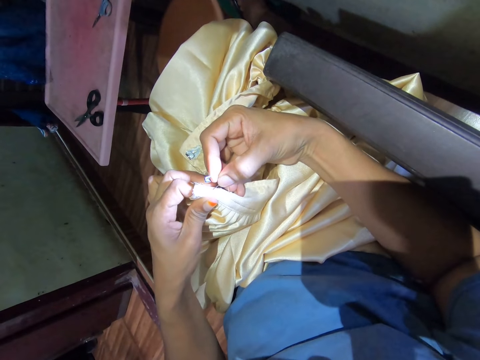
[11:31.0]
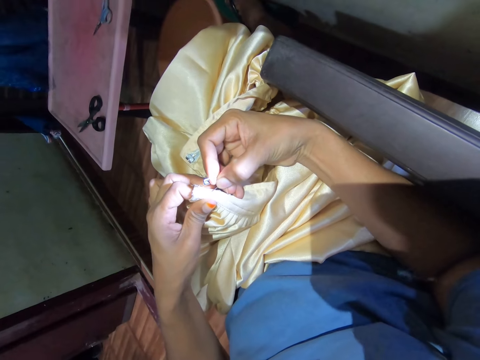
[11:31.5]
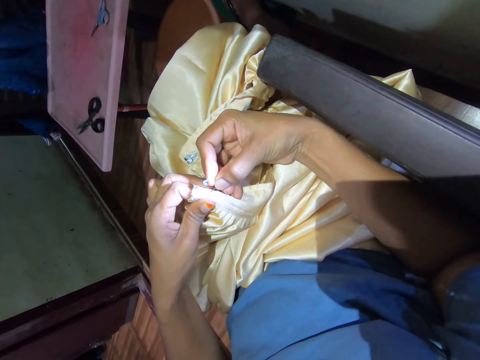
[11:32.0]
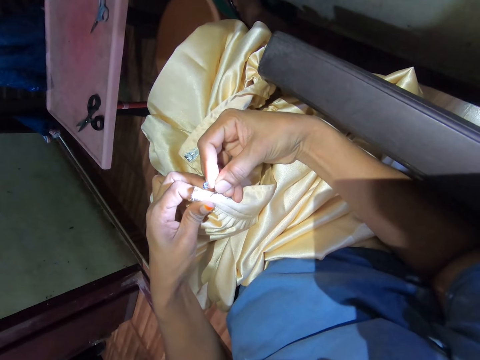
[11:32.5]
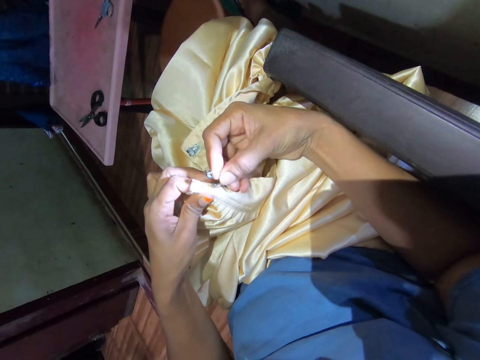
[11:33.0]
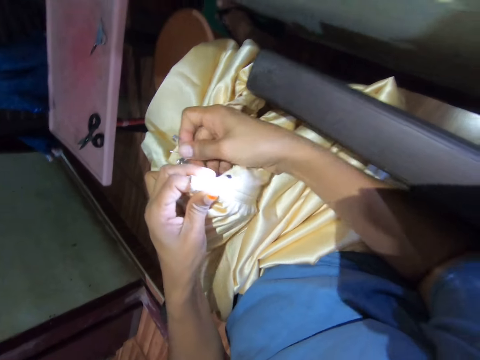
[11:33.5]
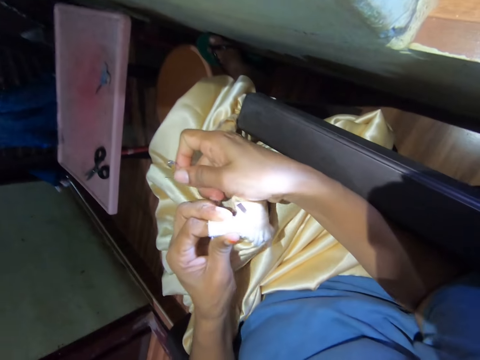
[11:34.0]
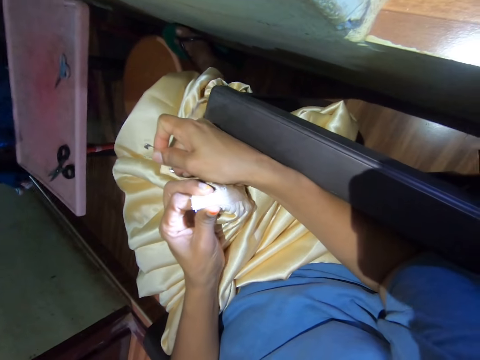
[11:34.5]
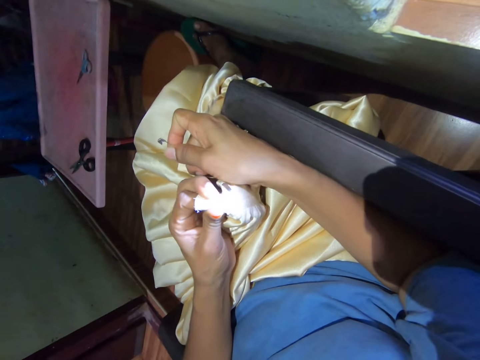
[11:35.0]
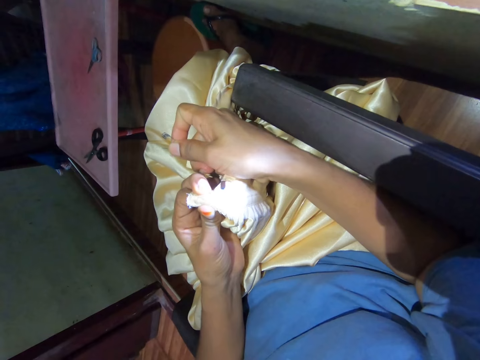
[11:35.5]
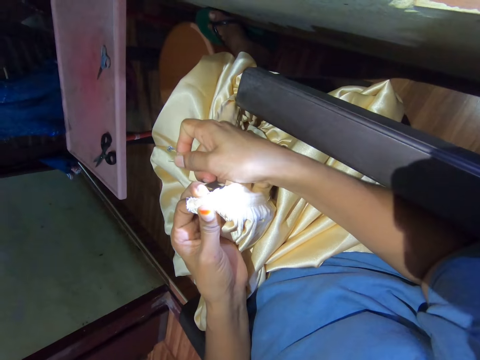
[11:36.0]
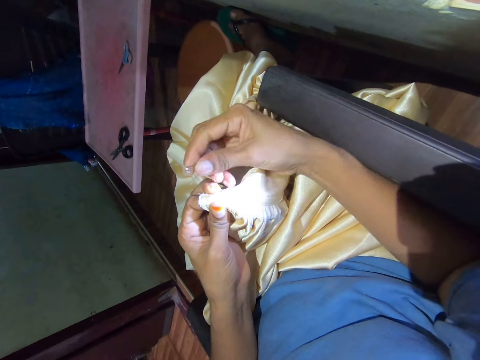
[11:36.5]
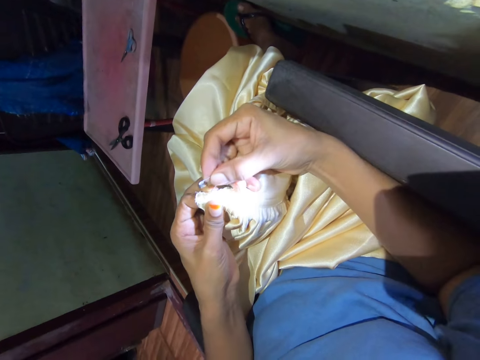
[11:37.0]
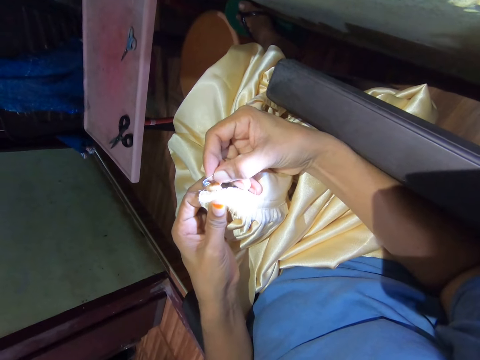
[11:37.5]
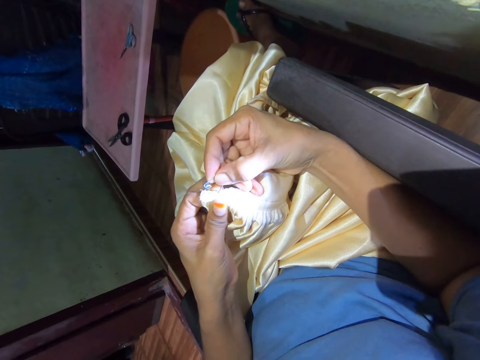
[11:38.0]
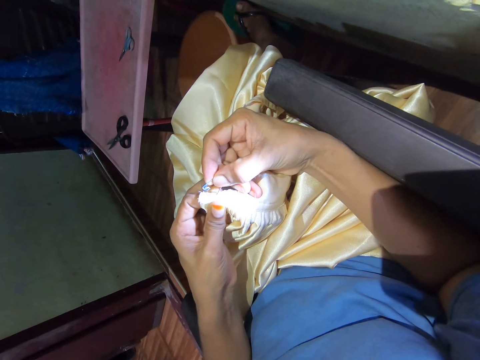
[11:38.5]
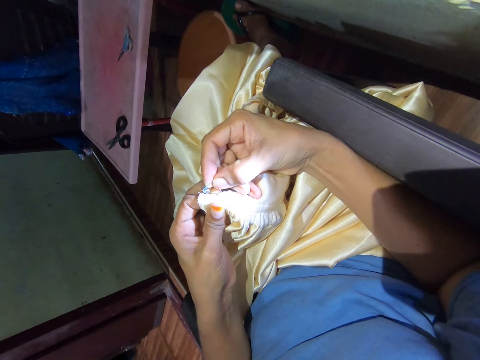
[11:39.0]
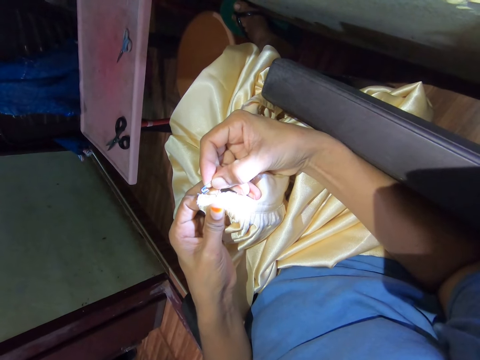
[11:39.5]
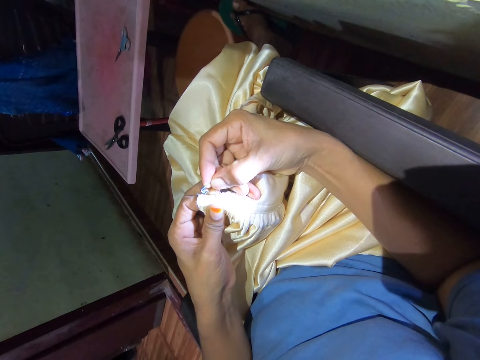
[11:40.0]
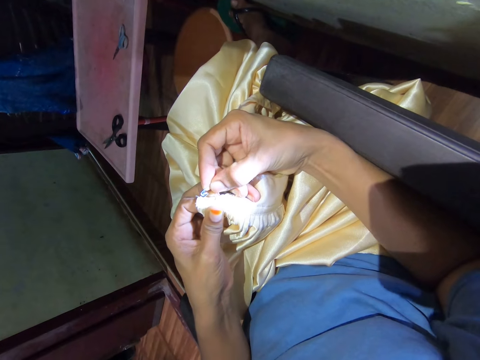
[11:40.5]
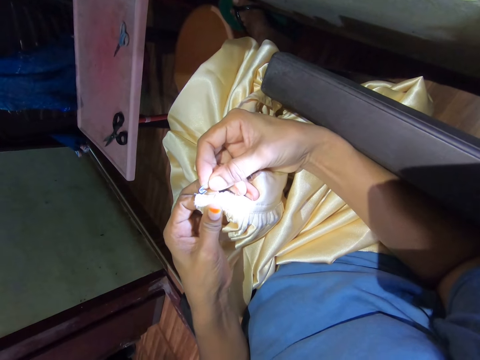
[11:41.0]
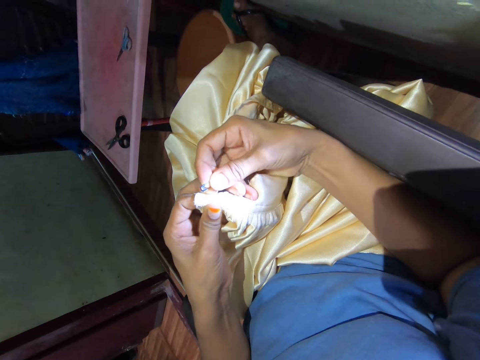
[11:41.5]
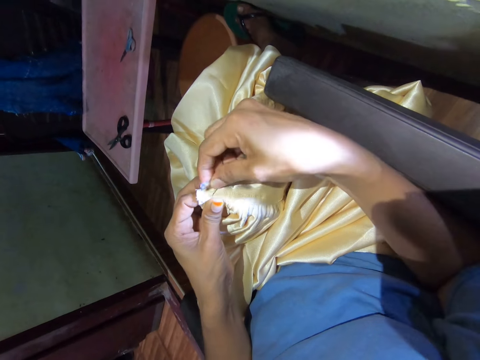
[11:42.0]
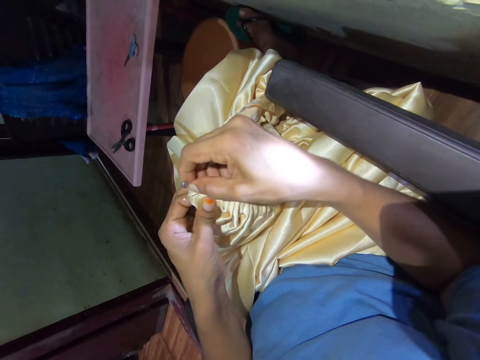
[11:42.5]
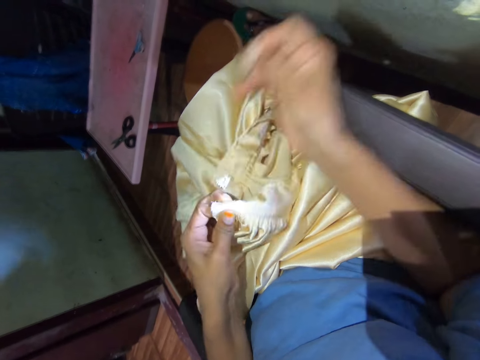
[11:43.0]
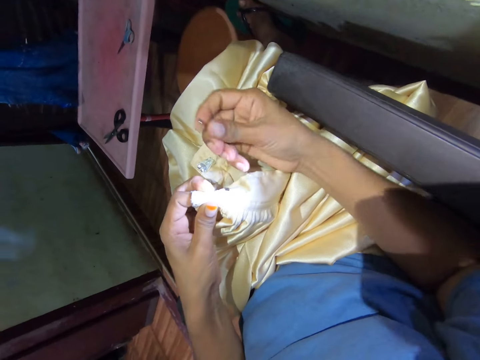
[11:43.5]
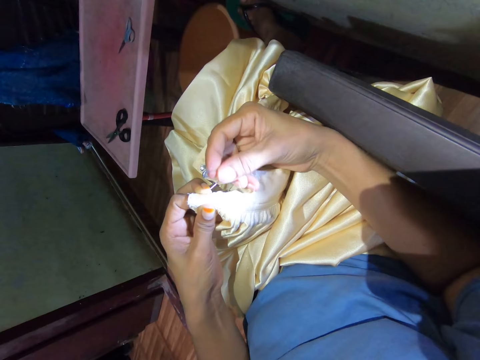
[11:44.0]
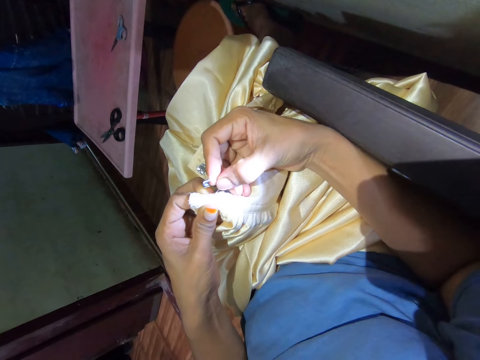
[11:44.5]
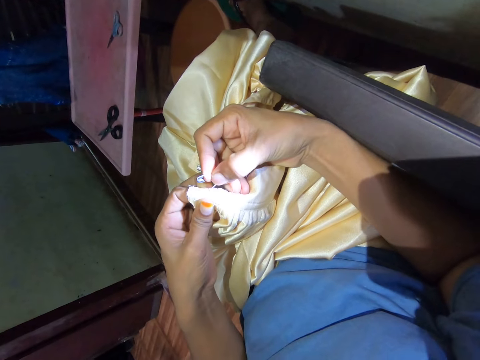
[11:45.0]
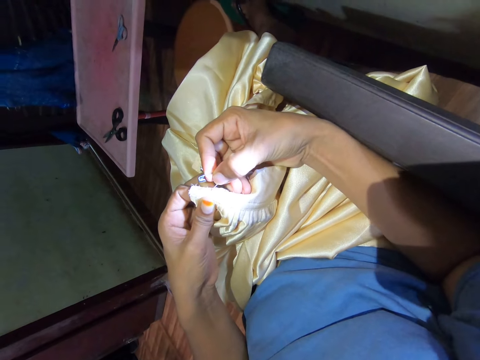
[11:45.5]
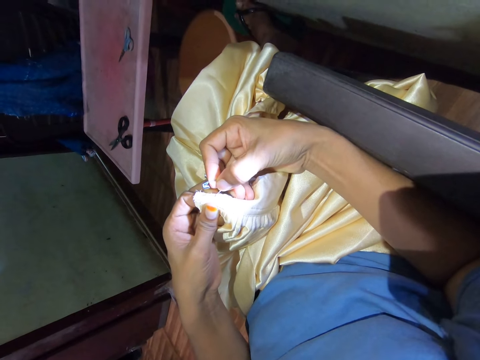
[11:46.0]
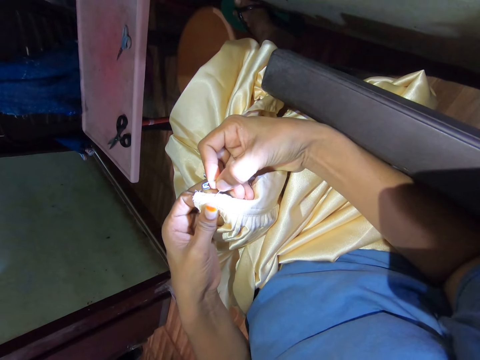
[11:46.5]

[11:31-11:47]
The camera wearer inserts a pin in the fabric. They align the fabric with both hands. They look at the cloth. They insert the pin in the fabric. They remove the thread from the fabric with the pin.

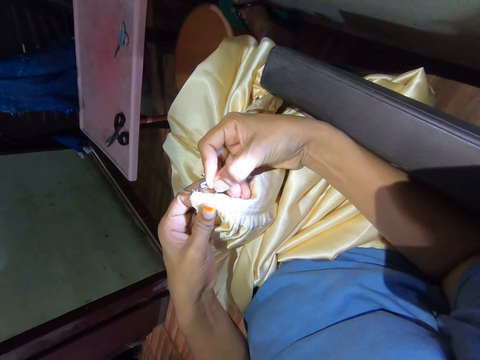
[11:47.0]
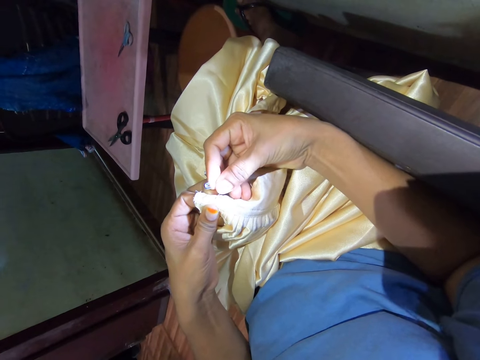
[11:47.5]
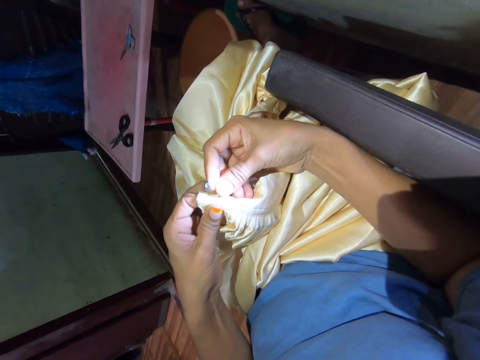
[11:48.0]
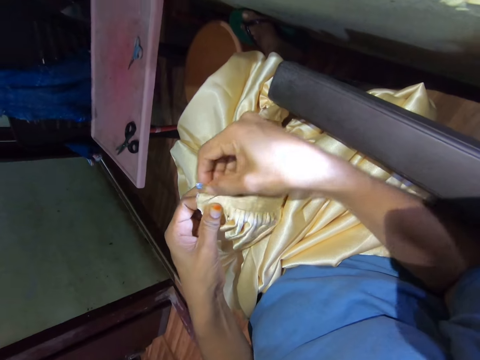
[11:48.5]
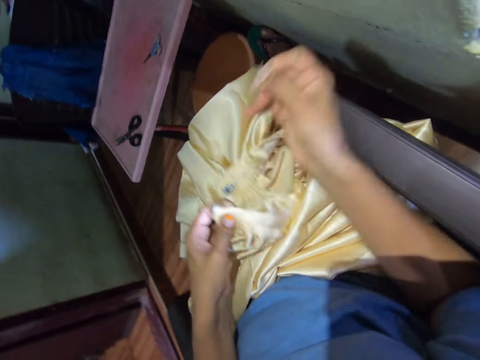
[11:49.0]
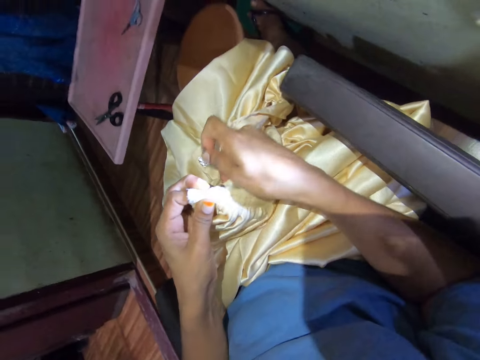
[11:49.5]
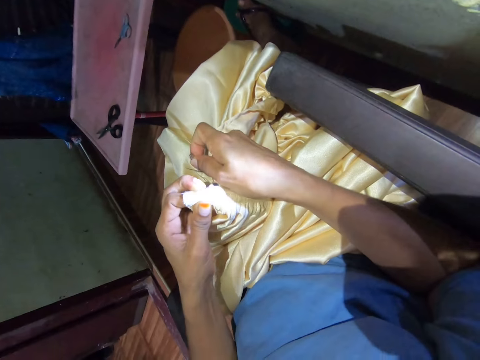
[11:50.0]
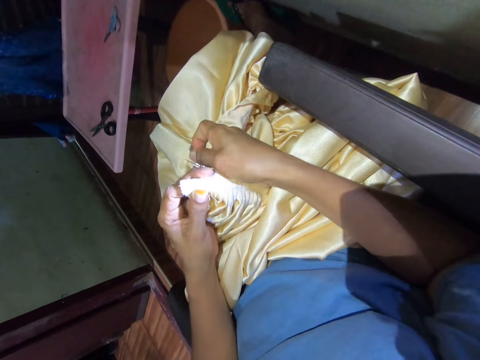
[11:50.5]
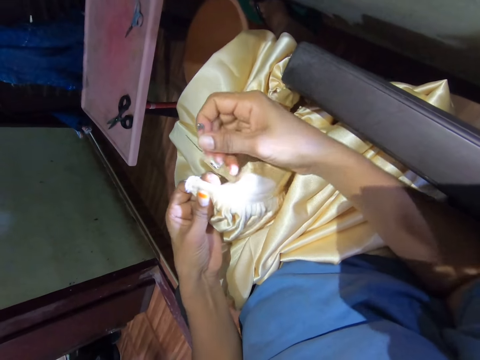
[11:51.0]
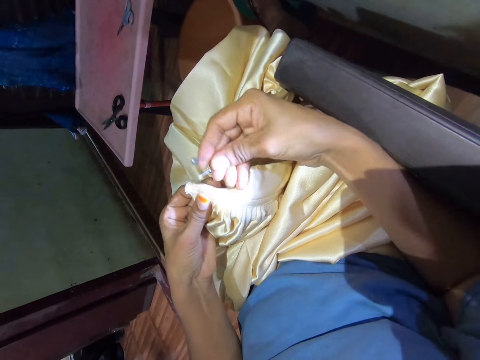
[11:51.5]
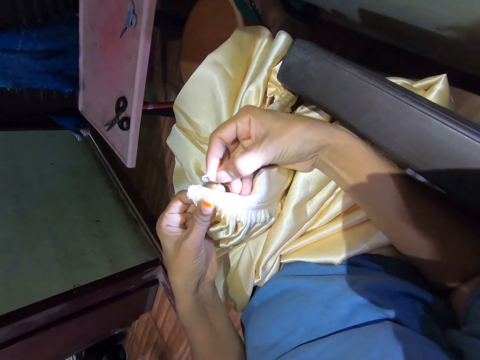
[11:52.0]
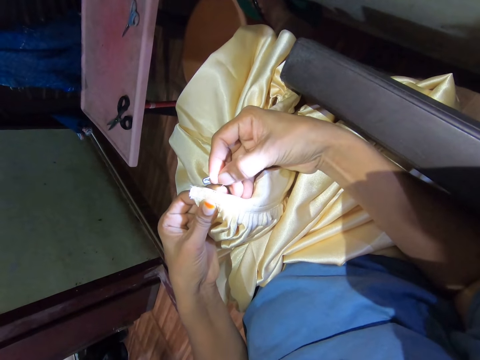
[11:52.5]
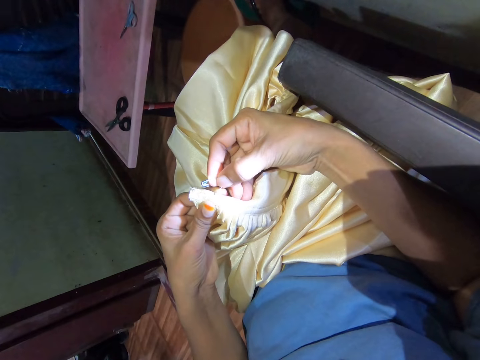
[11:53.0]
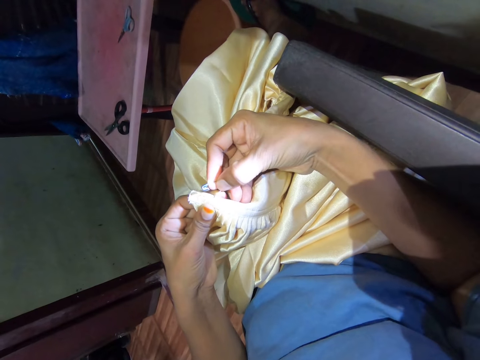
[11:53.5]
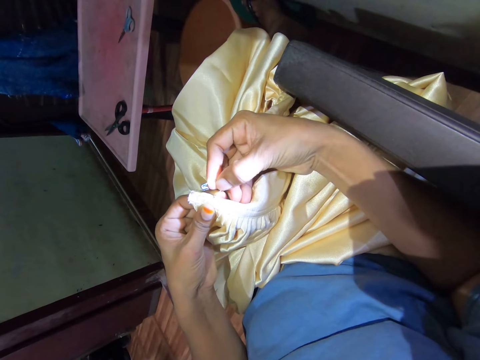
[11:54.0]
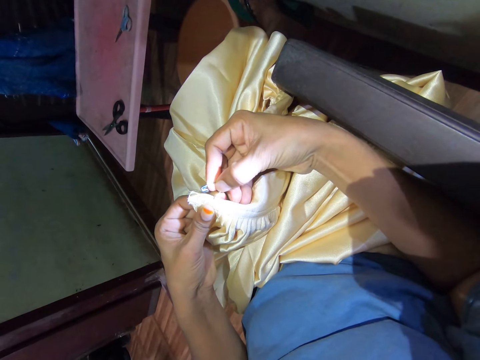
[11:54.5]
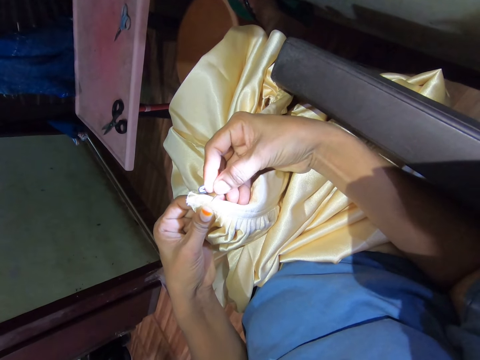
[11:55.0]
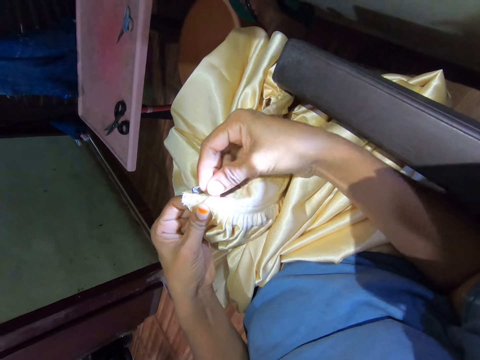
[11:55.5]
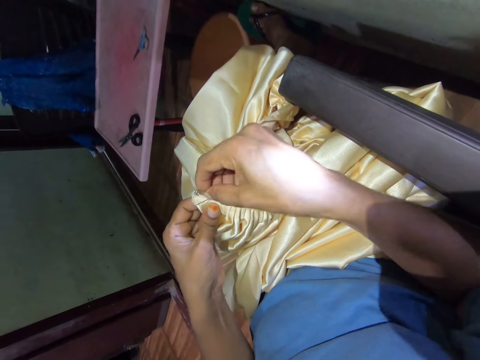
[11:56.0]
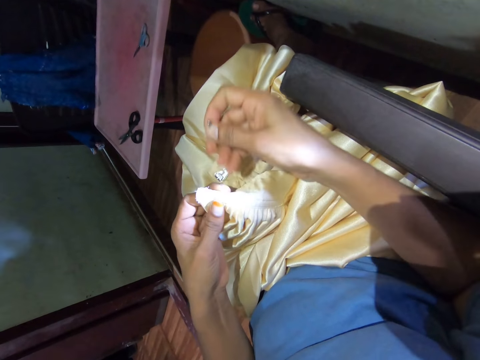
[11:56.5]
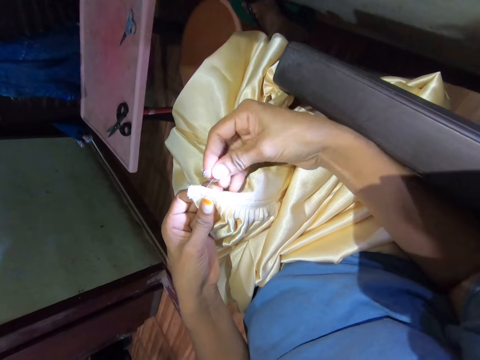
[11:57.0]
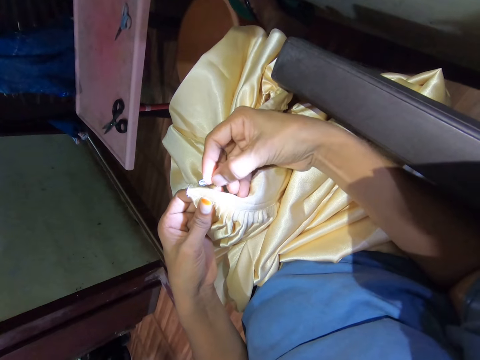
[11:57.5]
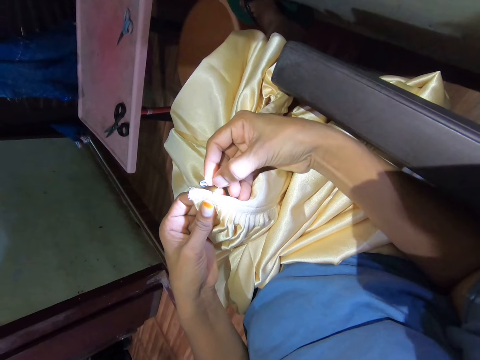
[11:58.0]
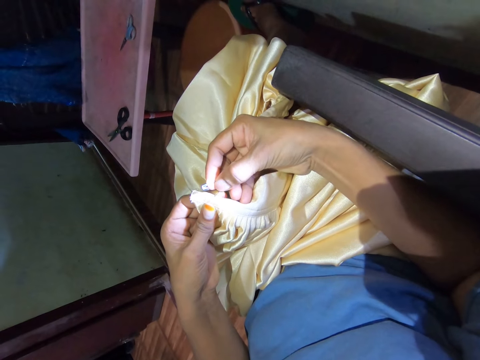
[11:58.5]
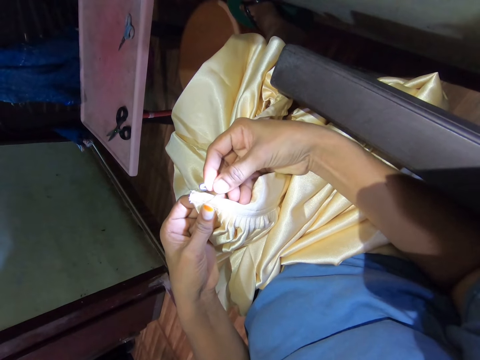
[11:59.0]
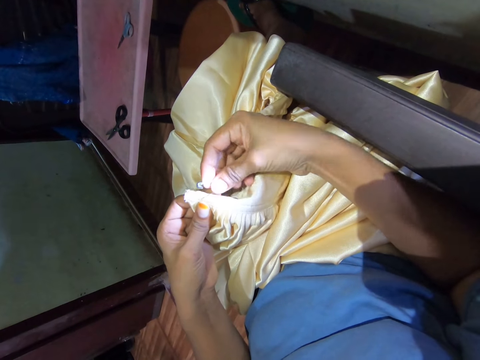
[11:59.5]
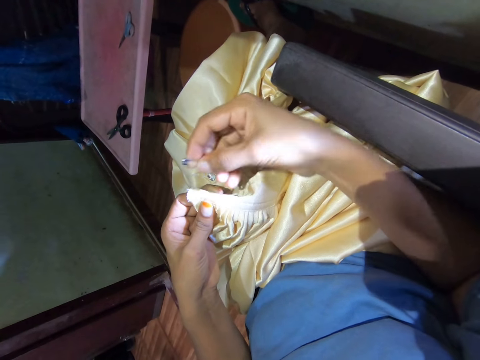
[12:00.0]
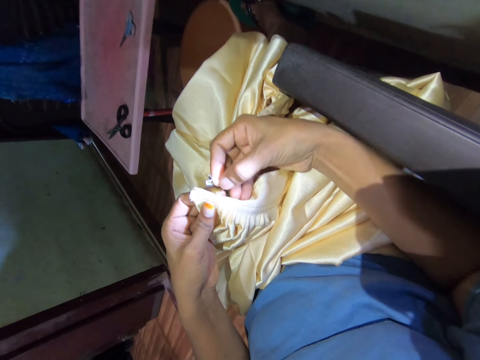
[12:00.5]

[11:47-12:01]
The camera wearer inserts a pin on the fabric. They remove the thread from the fabric with the pin. They fold the fabric with both hands. They insert the pin on the fabric. They remove the thread from the fabric with the pin.
